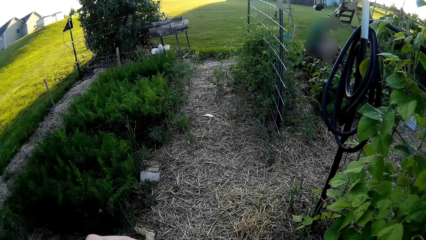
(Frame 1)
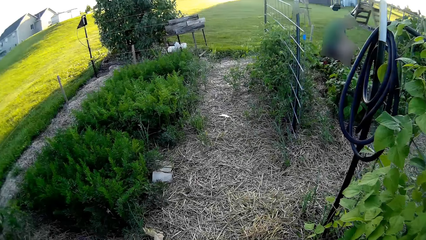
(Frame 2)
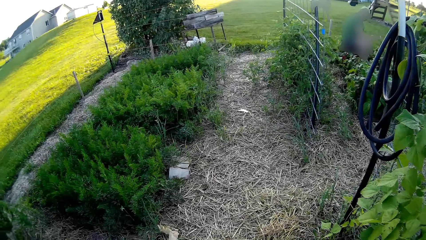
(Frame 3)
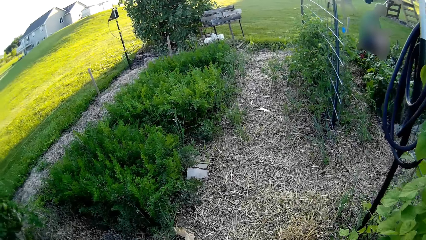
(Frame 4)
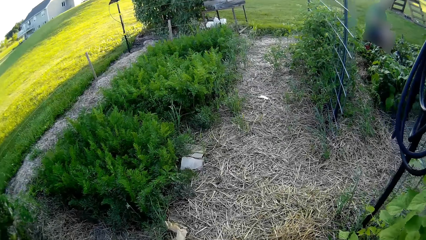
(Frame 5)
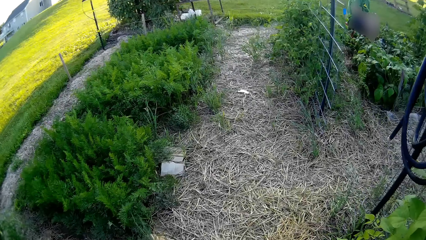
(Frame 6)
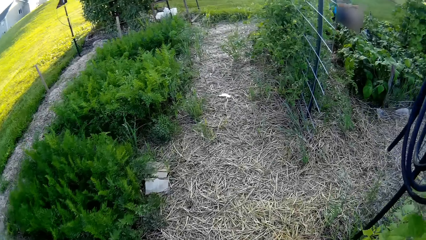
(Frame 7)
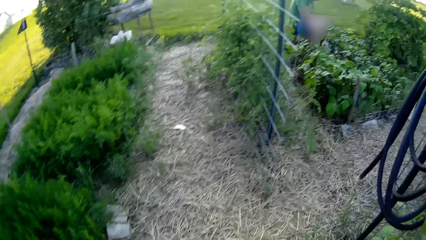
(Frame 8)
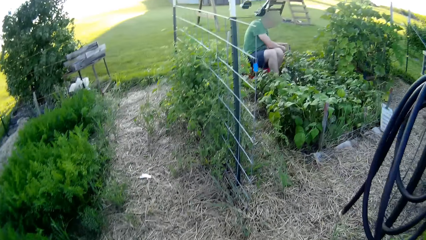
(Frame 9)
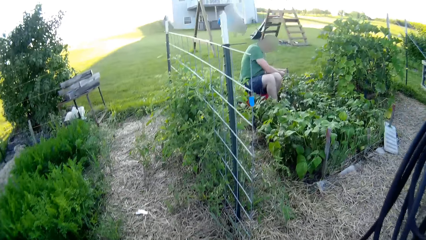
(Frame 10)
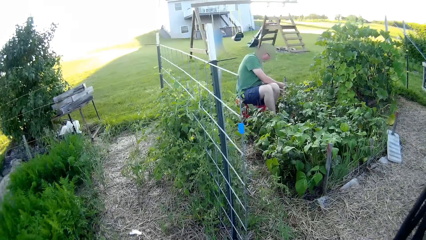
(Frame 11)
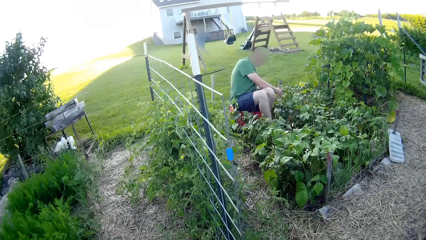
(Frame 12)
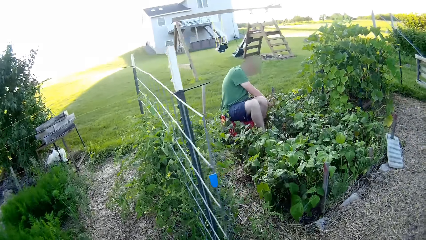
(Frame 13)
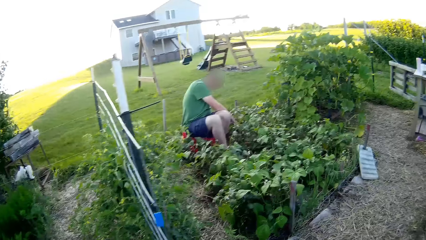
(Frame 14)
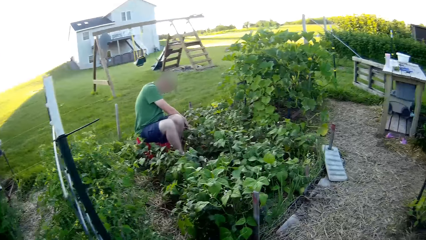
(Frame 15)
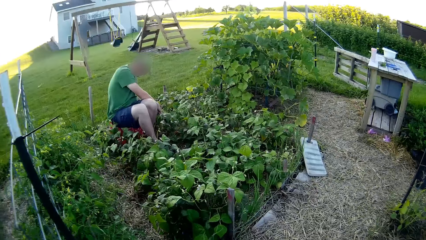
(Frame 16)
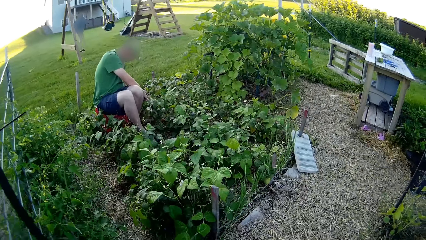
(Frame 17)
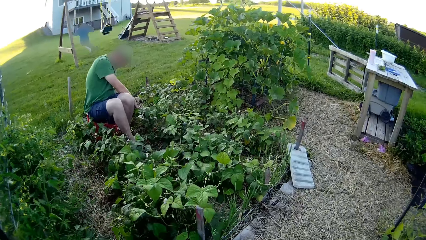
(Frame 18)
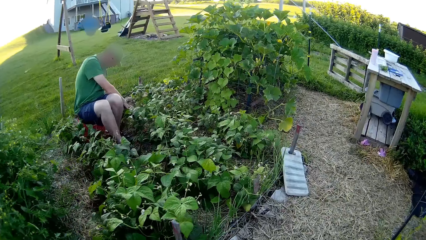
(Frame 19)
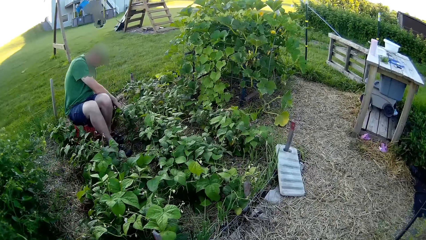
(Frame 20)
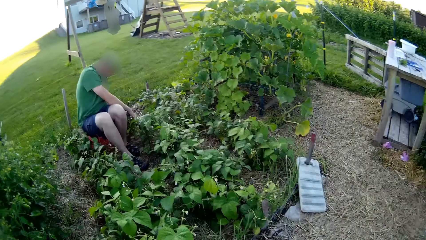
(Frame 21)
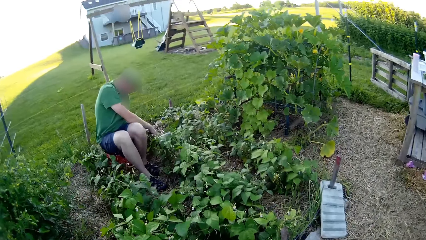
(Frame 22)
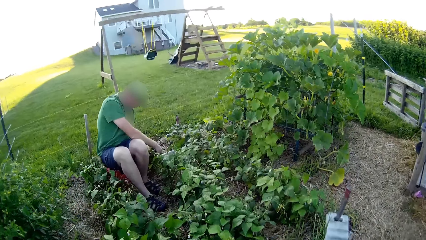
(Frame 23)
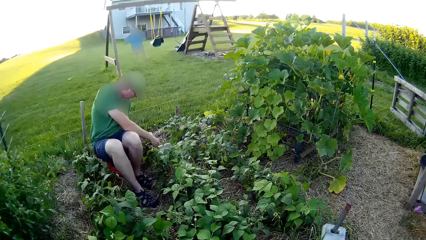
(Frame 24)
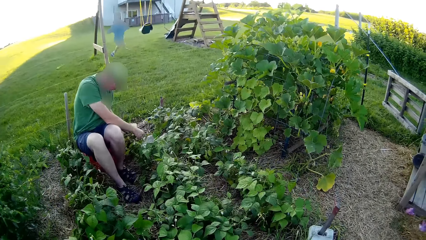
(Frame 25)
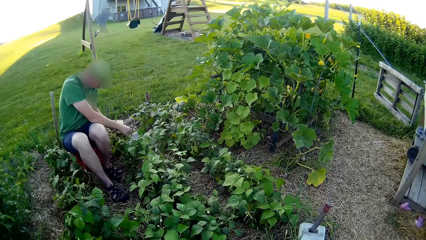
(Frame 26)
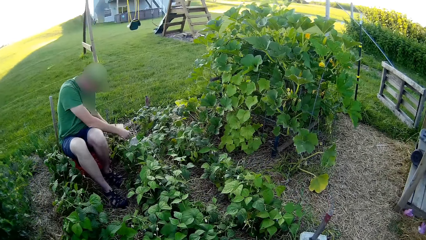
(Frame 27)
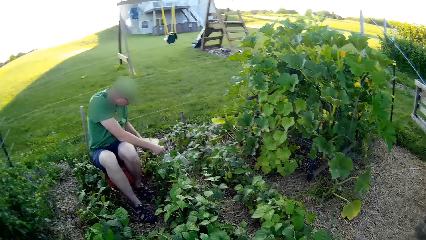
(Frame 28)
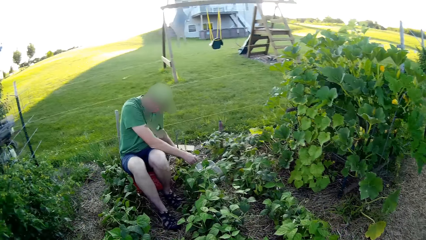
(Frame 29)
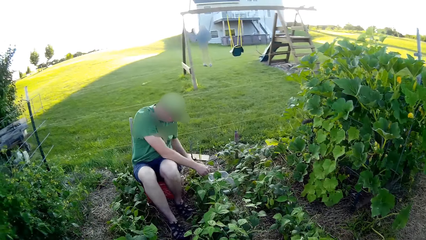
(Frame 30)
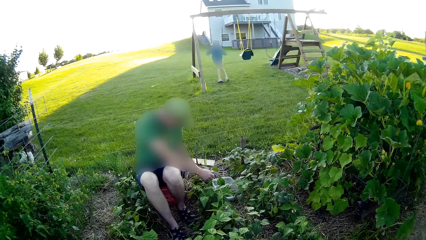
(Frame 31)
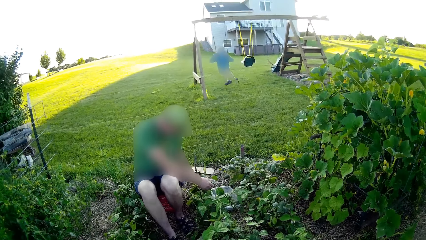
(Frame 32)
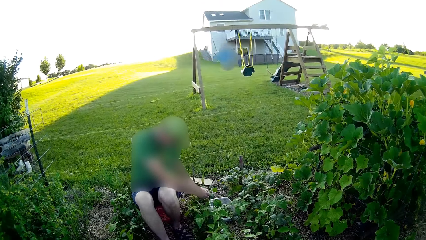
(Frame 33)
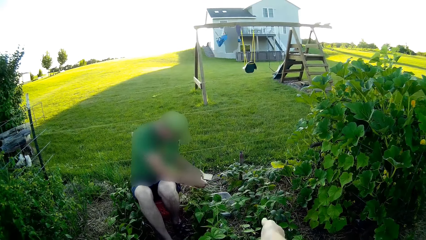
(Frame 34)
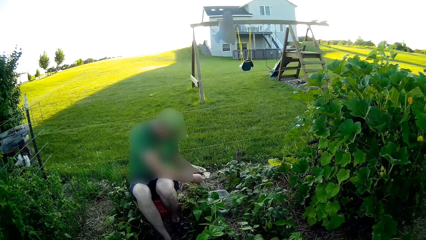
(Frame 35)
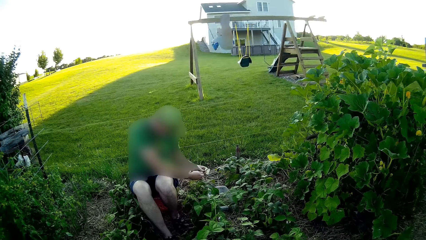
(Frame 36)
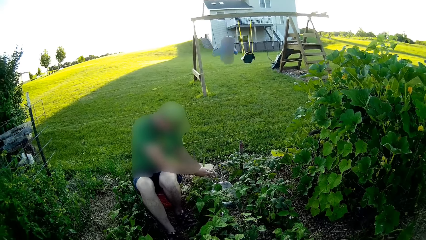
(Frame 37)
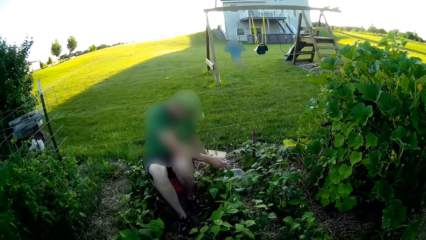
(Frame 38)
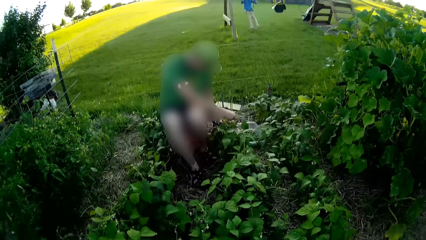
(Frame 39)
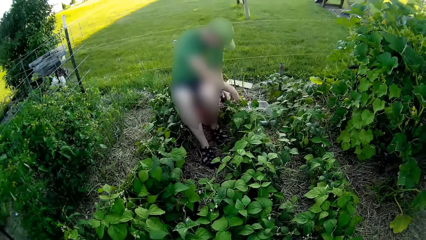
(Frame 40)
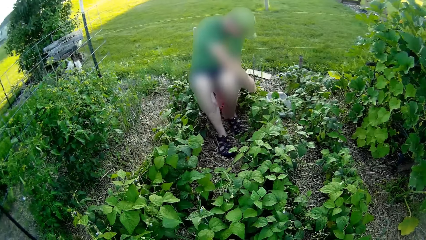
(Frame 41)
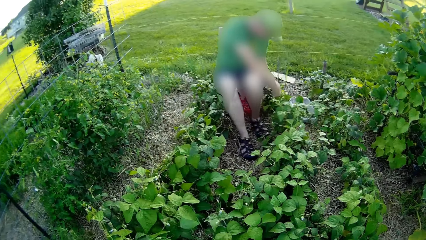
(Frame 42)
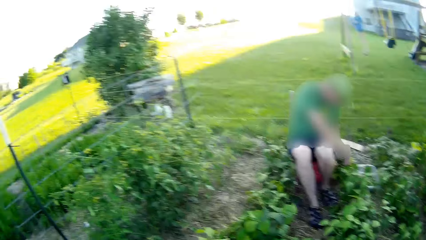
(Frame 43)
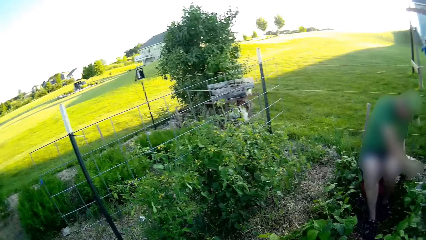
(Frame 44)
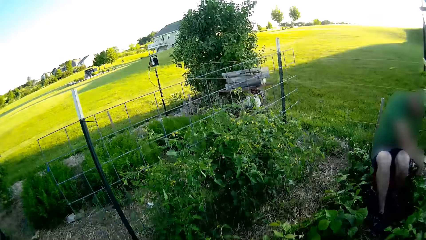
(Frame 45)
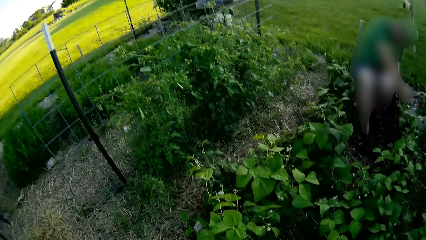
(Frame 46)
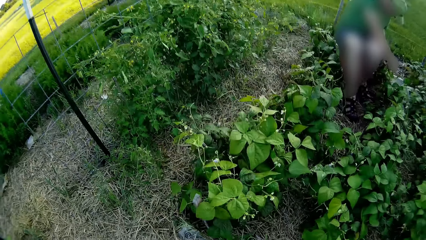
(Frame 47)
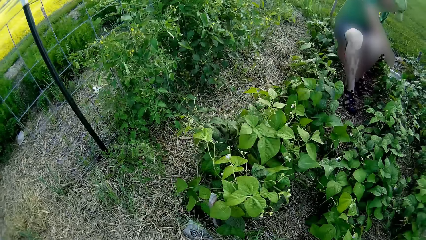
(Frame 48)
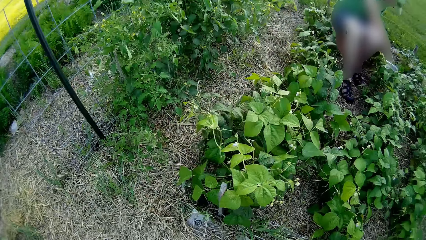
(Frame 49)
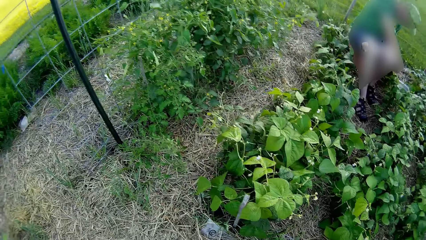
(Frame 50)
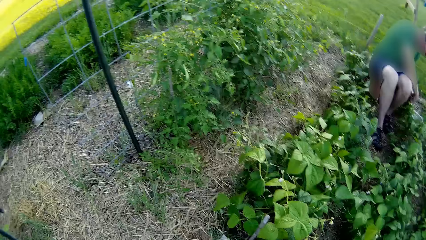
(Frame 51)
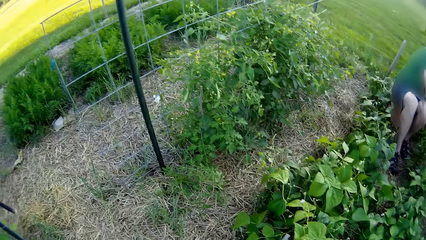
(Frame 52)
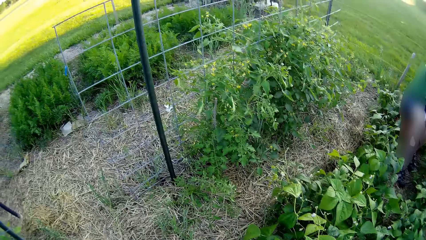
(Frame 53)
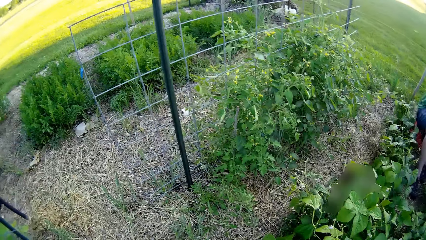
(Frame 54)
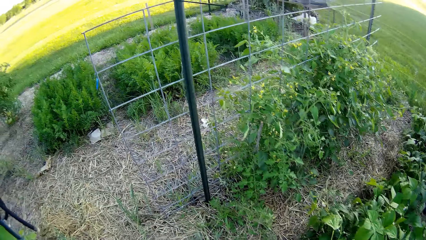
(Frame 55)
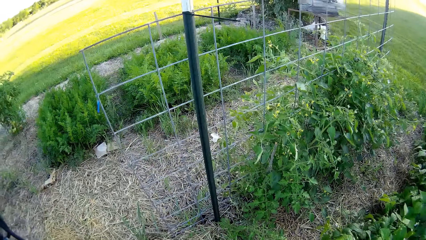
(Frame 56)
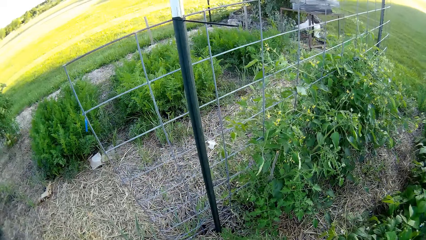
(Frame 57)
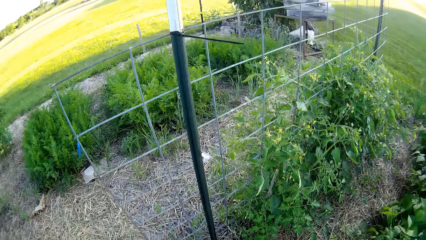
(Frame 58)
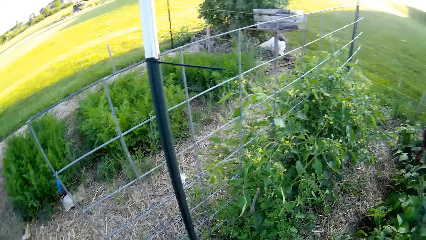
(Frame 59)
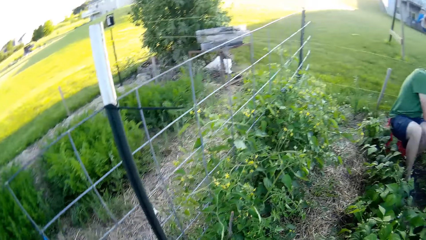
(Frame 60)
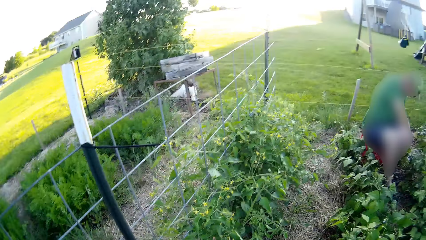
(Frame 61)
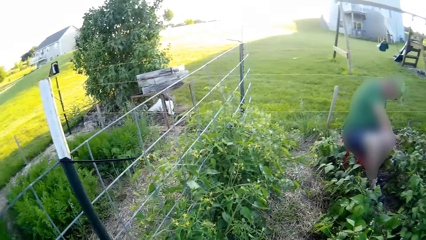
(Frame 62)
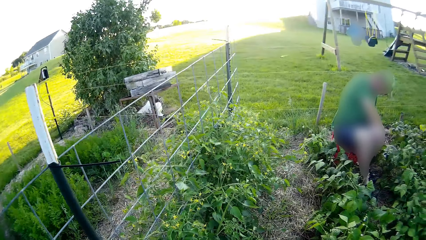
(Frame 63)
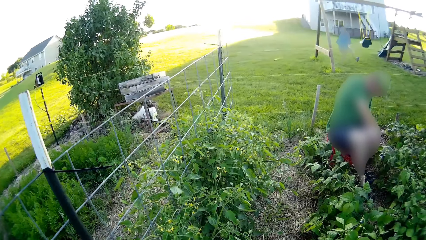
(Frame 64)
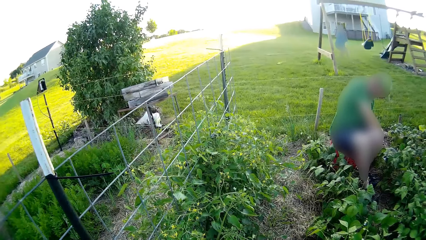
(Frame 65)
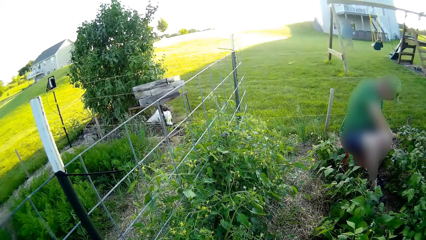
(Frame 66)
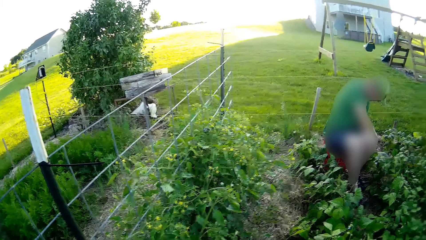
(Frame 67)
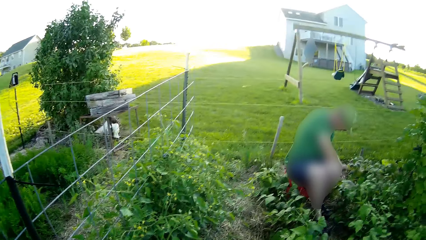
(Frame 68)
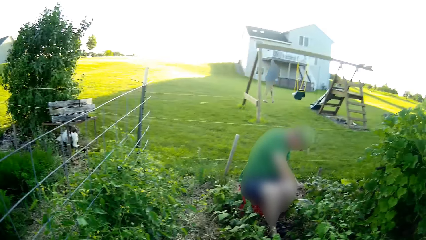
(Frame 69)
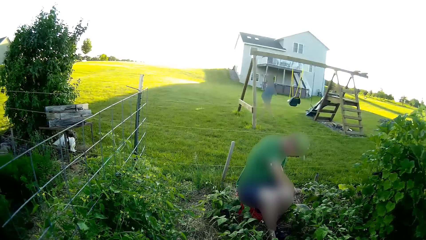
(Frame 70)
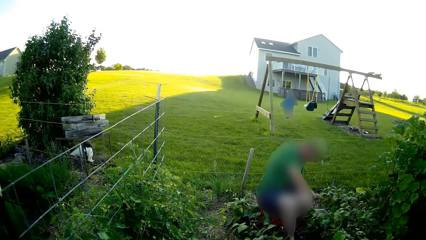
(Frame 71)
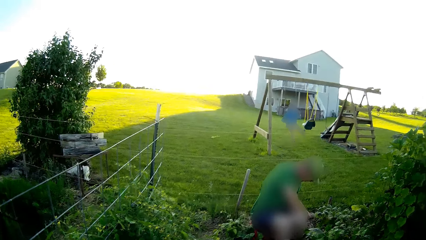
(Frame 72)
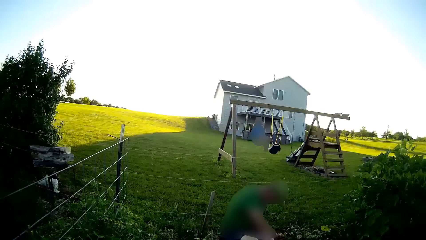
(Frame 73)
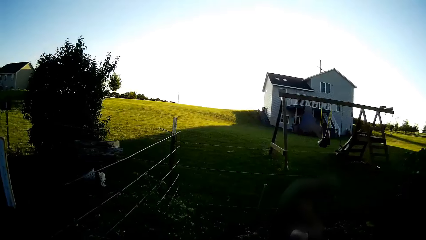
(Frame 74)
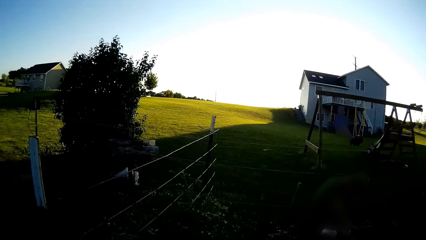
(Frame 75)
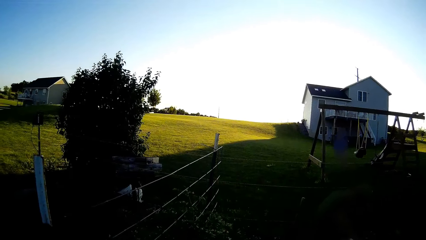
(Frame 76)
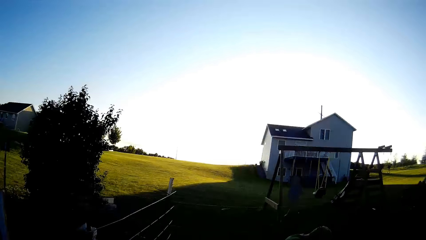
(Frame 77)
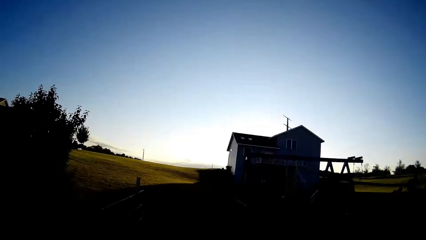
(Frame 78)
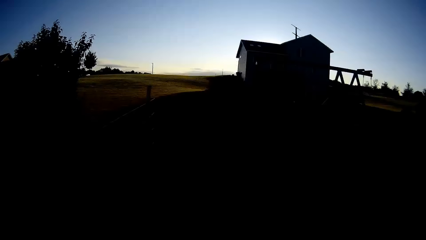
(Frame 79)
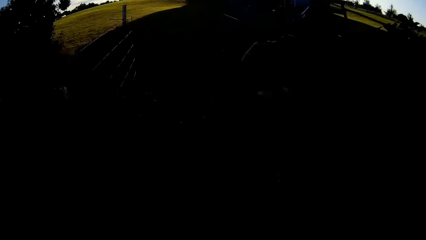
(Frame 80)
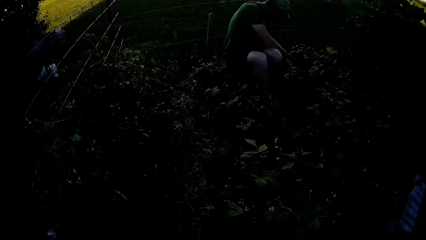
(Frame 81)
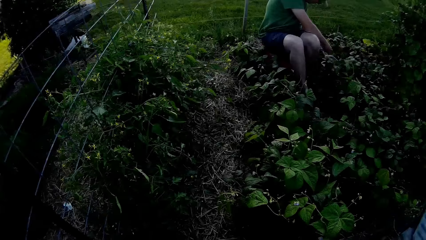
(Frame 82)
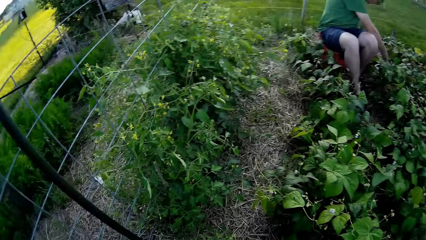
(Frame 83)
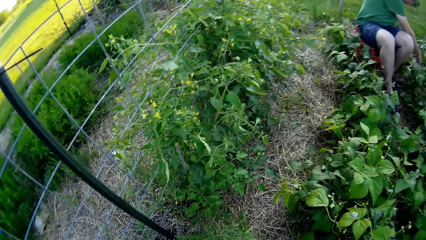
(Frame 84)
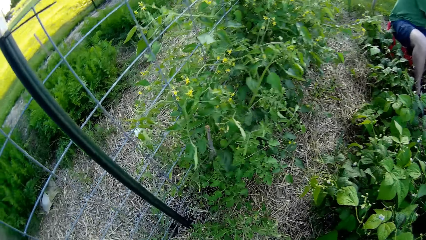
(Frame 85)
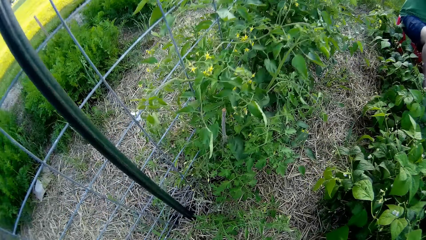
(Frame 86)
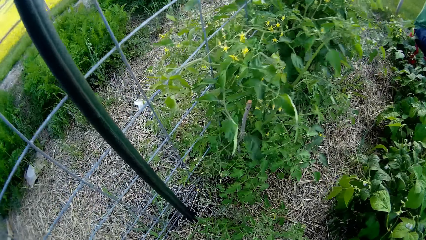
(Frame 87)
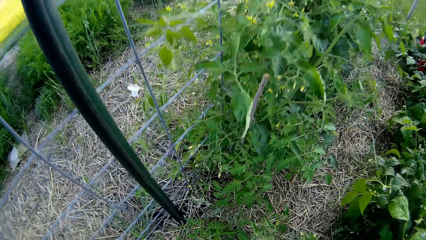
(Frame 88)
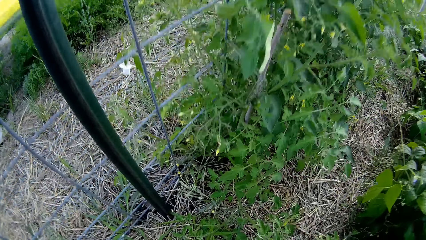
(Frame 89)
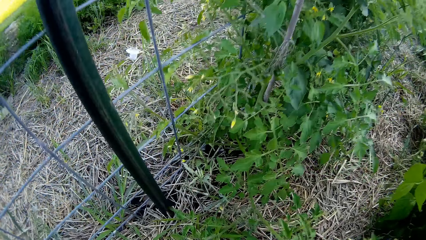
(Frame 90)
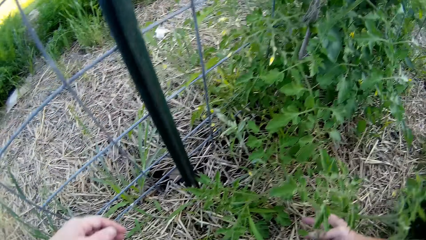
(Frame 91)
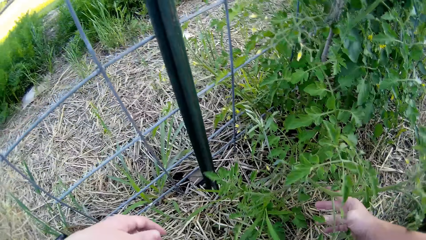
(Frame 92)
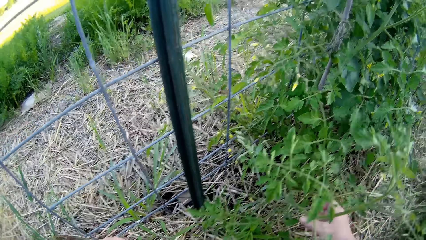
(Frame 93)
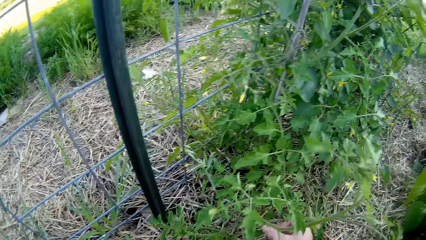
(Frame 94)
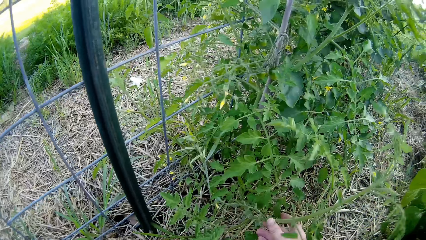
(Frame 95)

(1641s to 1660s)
The camera wearer looks around. A person sits across the garden. A man harvests French beans. Another person swings on the swing. The camera wearer looks around. They look around.
